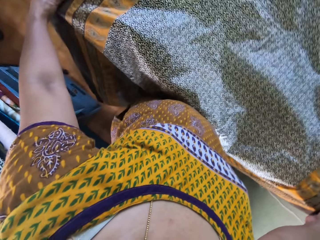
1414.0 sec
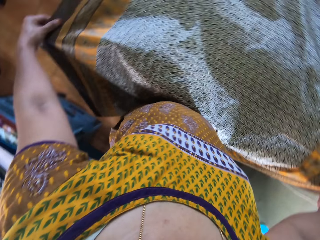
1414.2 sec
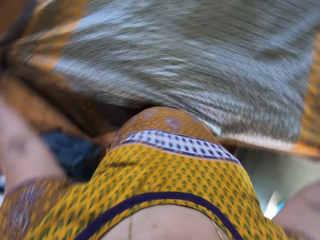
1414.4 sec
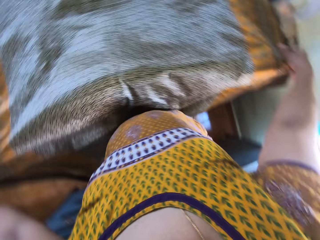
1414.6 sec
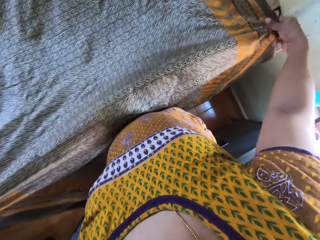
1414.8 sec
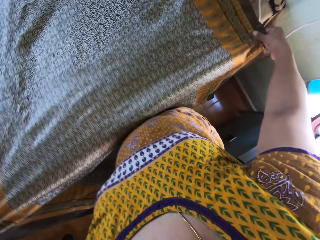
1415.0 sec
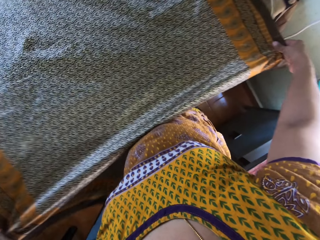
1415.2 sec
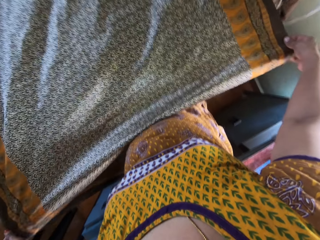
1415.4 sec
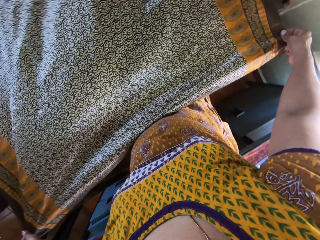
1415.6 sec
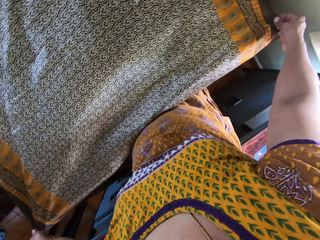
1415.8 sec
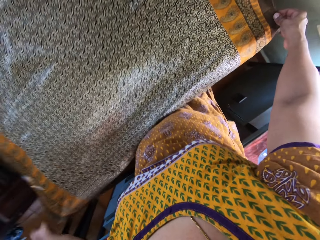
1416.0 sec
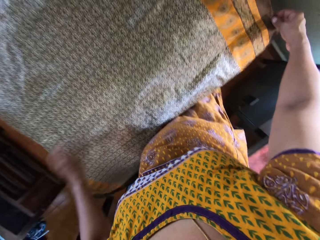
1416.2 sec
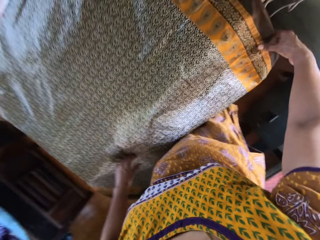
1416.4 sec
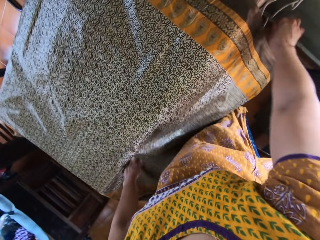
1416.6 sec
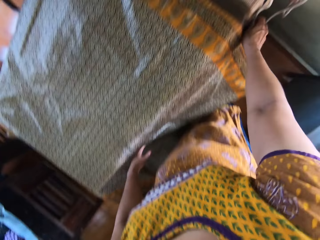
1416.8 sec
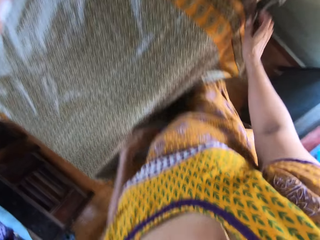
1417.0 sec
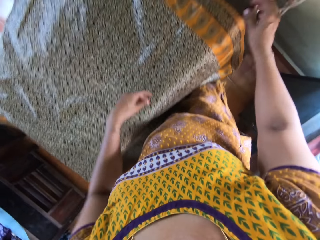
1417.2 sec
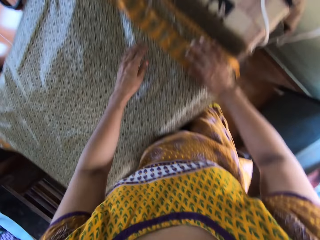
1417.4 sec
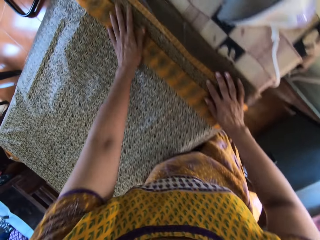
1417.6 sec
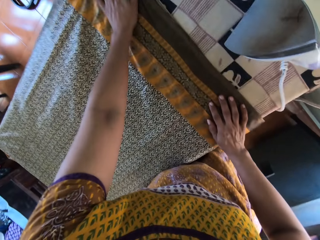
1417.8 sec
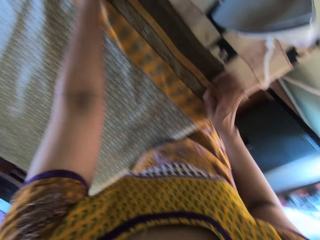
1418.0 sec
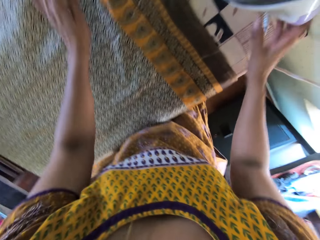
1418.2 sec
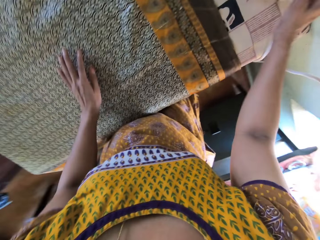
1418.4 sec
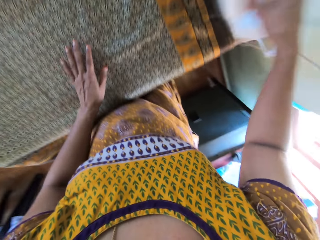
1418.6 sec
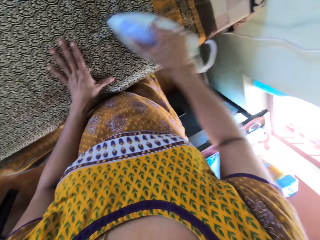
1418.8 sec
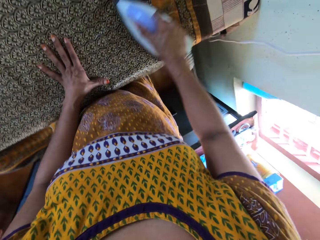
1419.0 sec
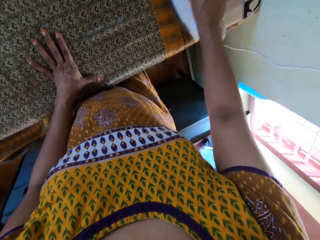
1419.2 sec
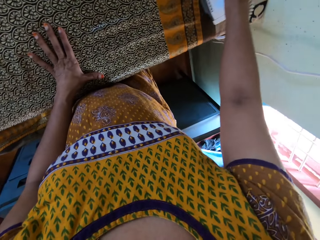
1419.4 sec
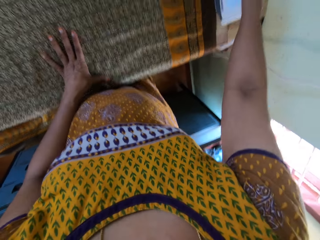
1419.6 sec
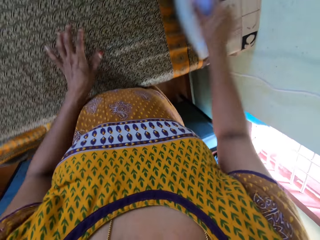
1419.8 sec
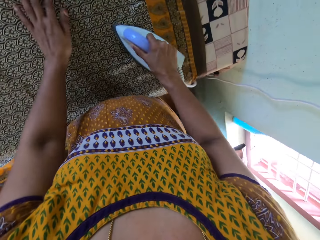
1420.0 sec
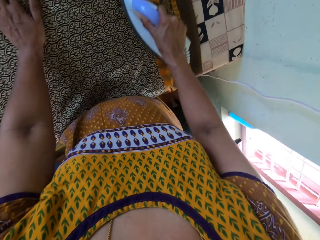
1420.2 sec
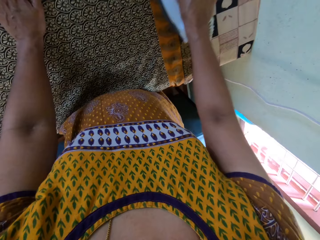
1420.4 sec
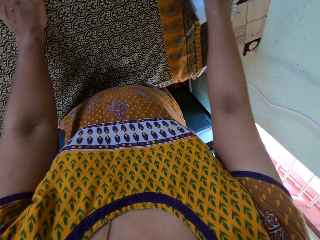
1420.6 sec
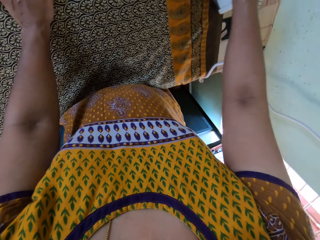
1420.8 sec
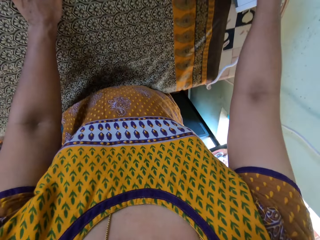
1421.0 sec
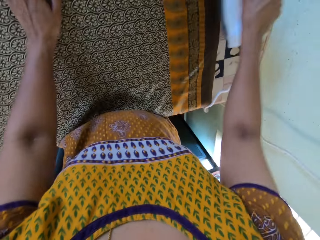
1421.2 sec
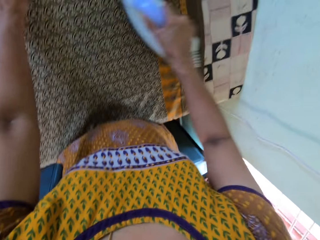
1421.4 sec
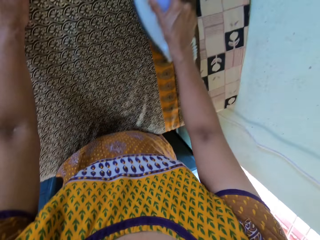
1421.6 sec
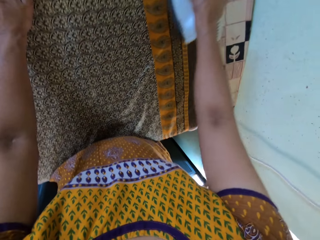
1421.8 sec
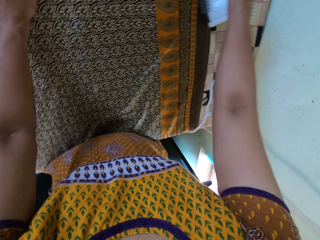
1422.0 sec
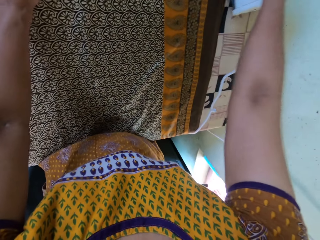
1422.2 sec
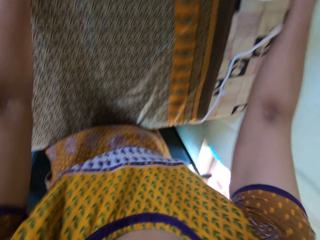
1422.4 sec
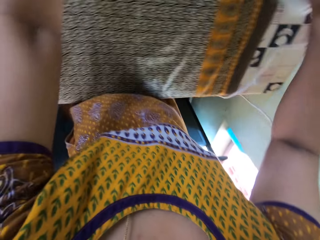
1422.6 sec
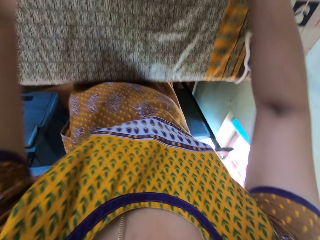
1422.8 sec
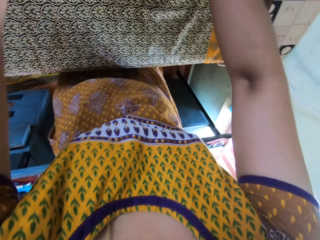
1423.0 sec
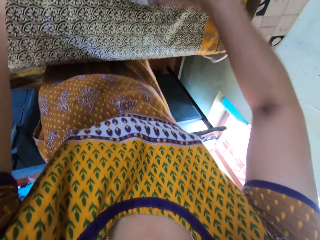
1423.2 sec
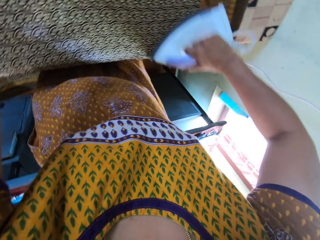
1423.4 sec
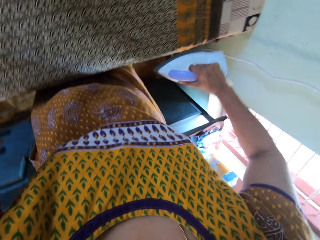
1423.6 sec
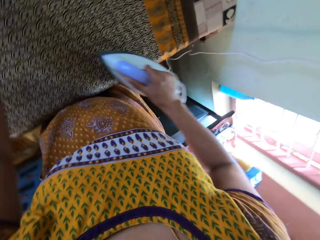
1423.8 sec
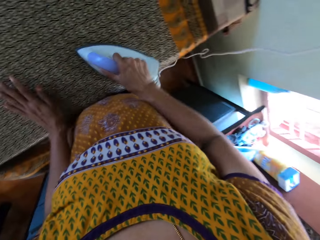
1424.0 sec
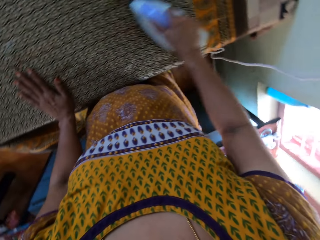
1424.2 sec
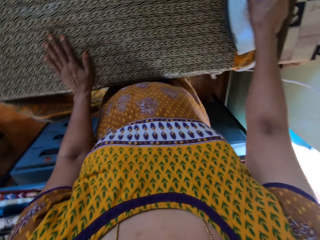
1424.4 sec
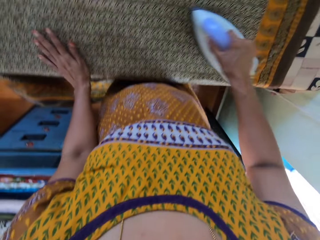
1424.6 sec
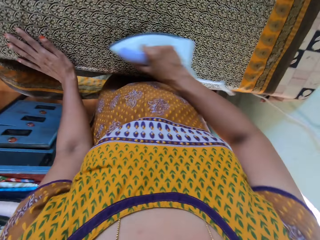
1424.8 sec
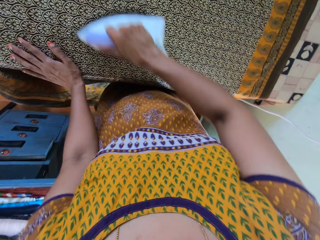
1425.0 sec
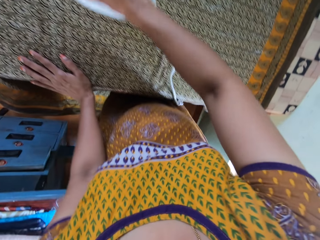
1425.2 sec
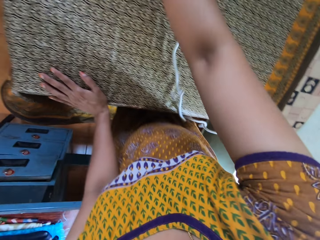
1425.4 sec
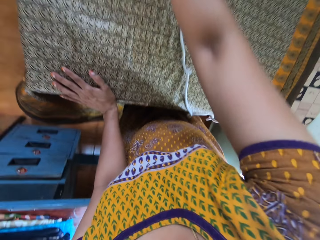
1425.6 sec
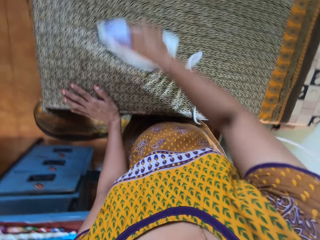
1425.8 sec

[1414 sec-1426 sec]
The camera wearer picks up the iron from the table with her right hand. She moves her left hand around the fabric on the table. She irons the fabric on the table with the iron in her right hand.

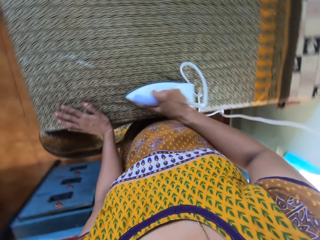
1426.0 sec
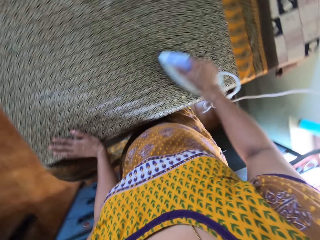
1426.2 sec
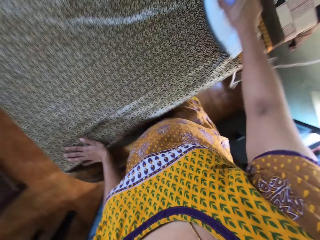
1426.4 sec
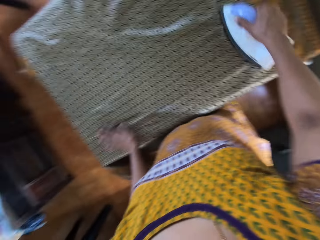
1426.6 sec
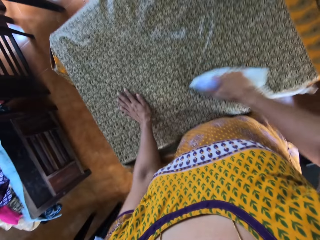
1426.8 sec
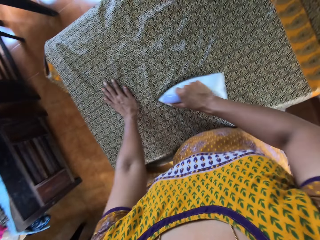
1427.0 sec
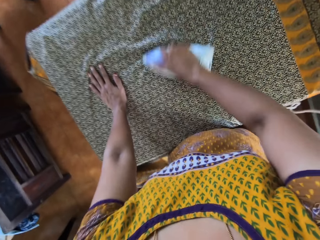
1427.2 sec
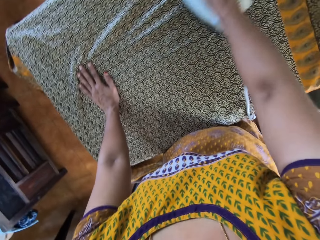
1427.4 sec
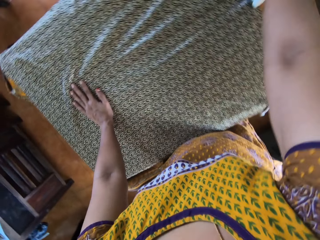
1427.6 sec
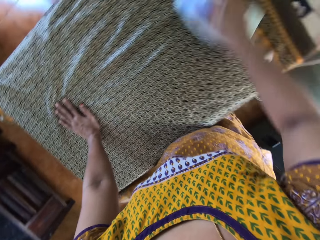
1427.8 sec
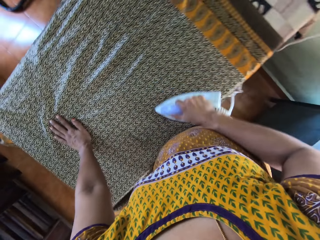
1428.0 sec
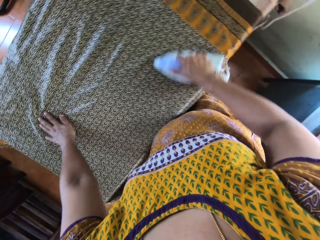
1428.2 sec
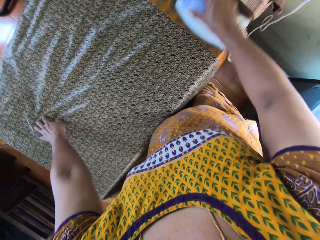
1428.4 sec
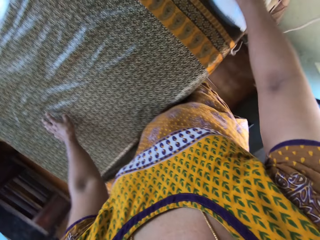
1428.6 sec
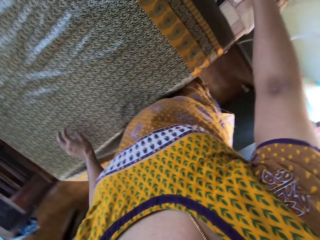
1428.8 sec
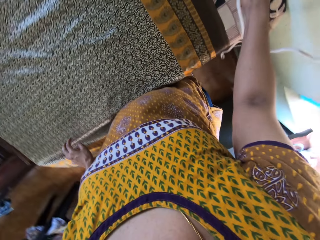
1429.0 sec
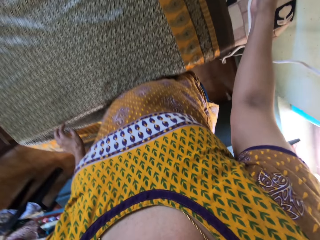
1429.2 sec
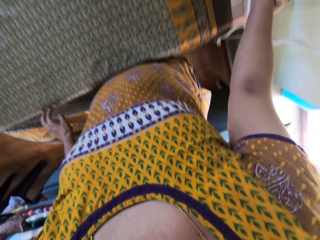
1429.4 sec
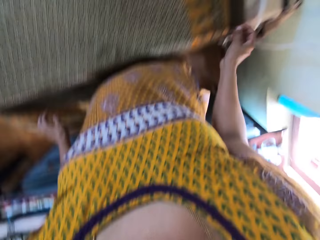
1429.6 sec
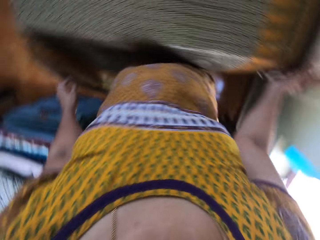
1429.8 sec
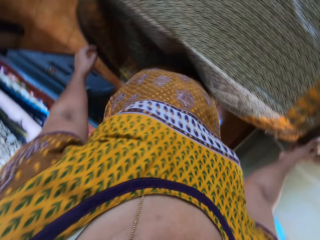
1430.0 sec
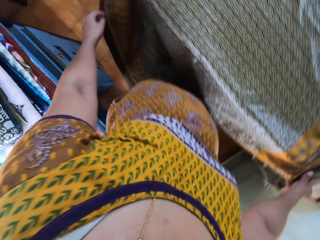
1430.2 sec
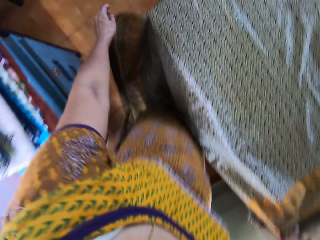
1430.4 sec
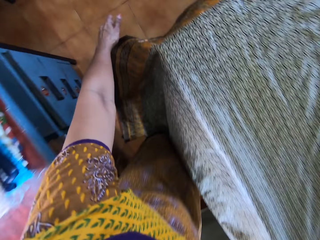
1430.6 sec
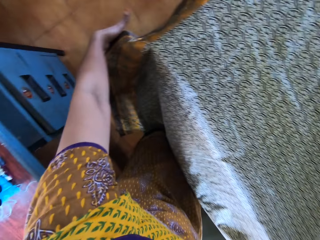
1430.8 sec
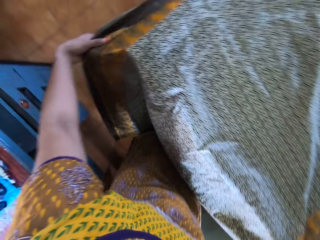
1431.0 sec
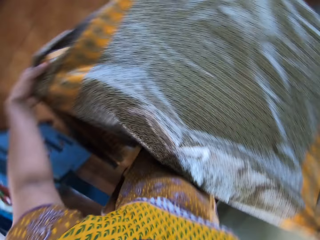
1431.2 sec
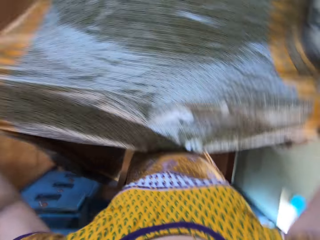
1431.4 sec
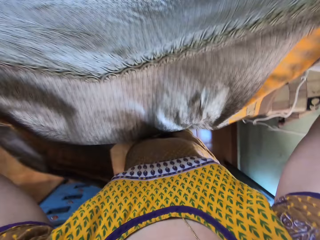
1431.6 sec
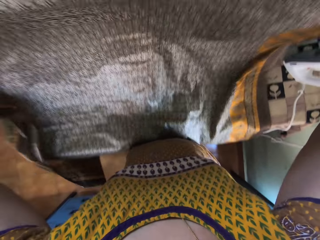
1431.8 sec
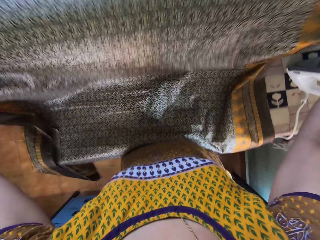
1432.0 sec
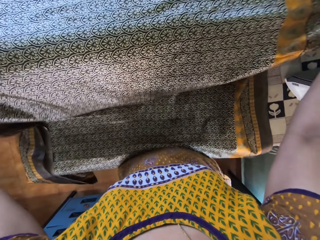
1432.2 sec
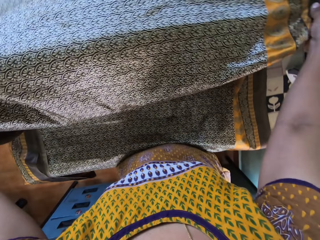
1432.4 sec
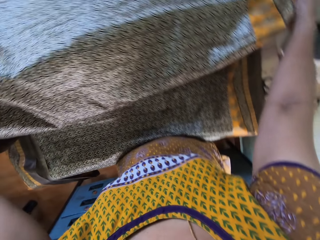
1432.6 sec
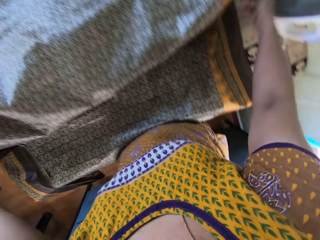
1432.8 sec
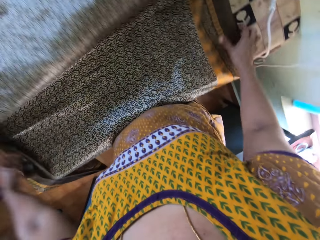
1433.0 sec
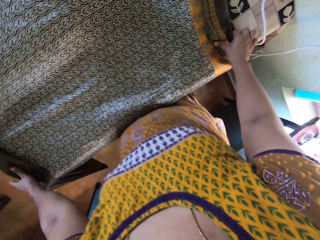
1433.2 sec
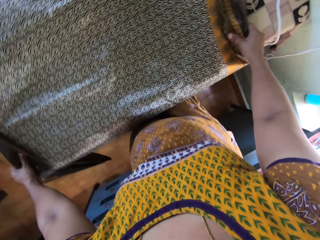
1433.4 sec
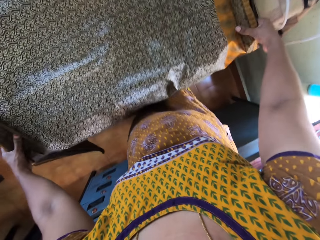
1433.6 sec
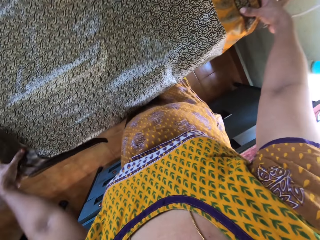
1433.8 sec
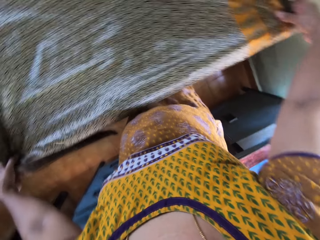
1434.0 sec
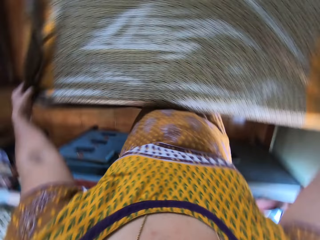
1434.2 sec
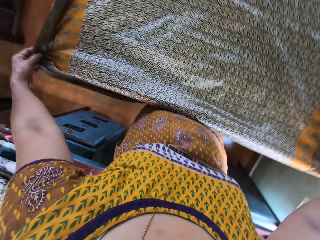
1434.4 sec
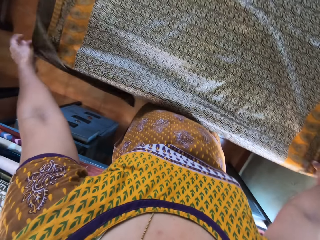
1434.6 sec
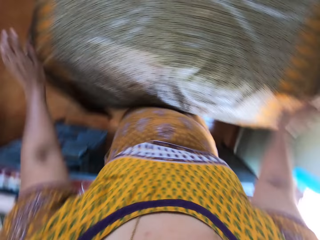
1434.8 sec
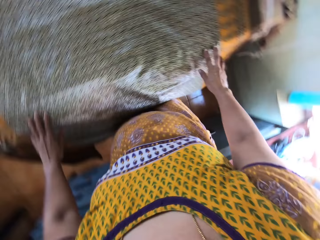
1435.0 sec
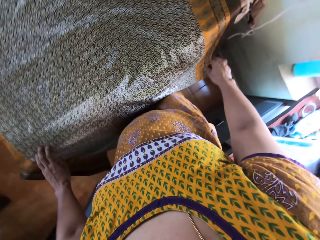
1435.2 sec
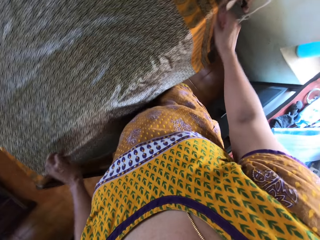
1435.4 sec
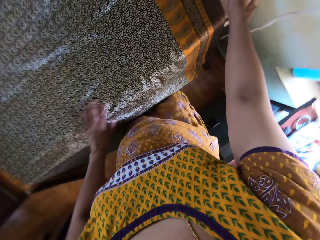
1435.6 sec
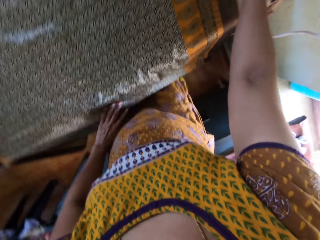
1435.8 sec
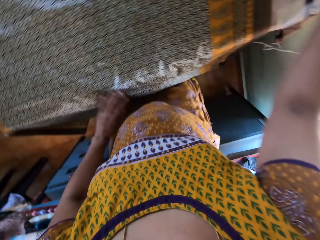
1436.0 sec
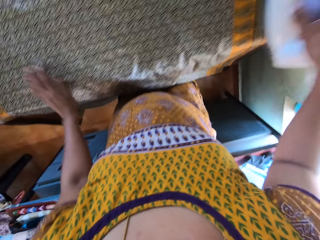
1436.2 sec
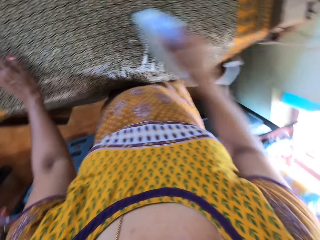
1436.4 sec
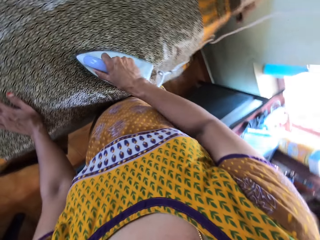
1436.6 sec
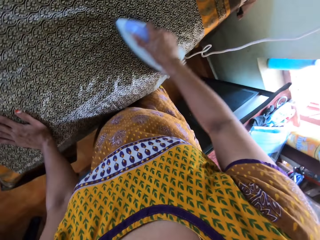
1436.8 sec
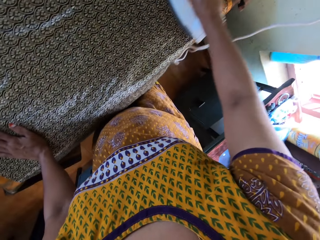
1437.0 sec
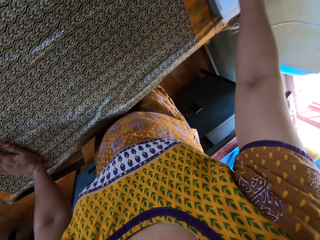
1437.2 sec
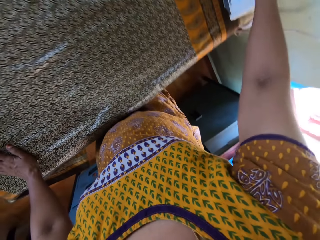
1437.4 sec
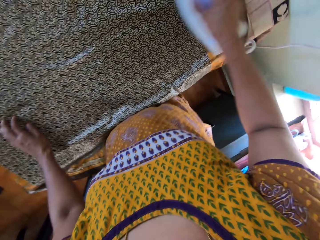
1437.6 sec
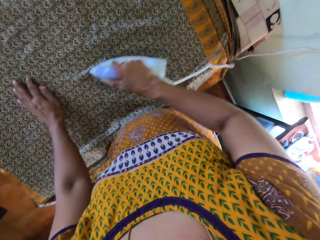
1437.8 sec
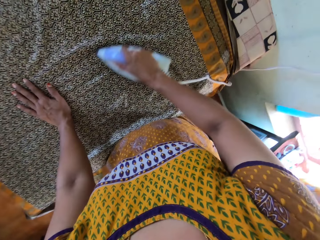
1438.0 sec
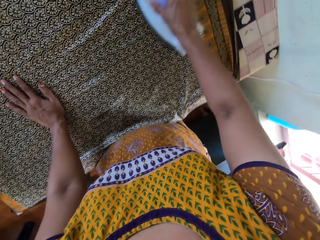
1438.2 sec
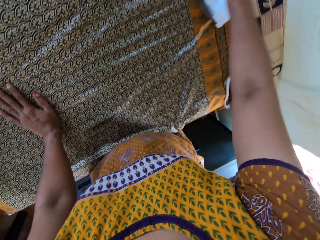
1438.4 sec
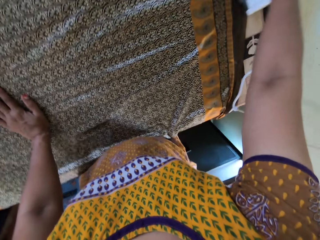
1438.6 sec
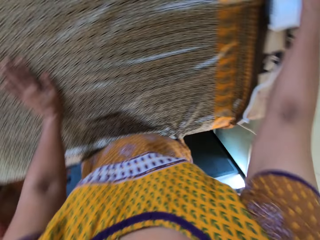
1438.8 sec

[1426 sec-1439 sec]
The camera wearer places the iron or iron box in her right hand on the table. She moves the fabric on the table with both hands. She irons the piece of cloth on the table with the iron box. She adjusts the fabric on the table with both hands. She picks up the iron from the table with her right hand. She irons the fabric on the table with the iron in her right hand. She moves her left hand around the fabric on the table.
